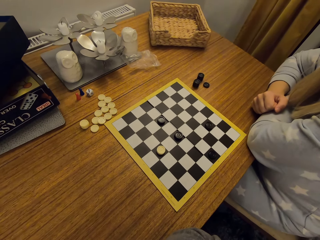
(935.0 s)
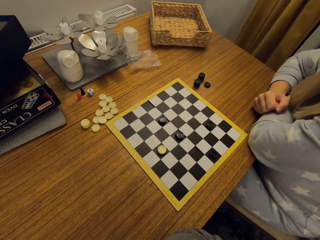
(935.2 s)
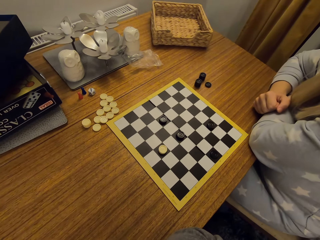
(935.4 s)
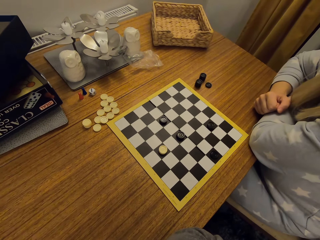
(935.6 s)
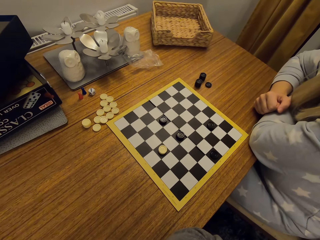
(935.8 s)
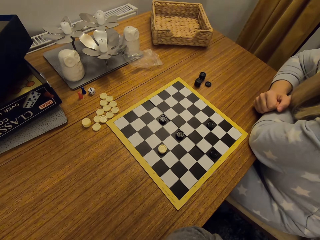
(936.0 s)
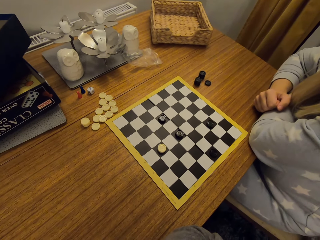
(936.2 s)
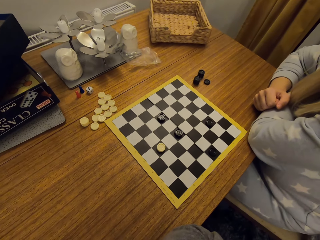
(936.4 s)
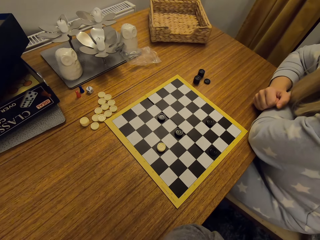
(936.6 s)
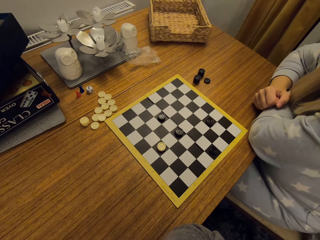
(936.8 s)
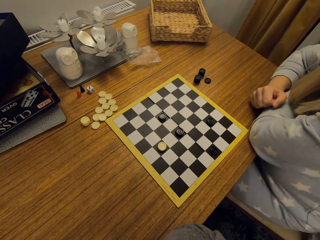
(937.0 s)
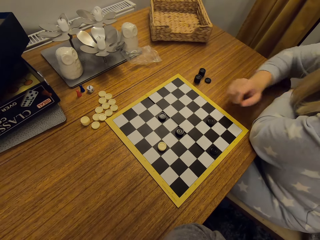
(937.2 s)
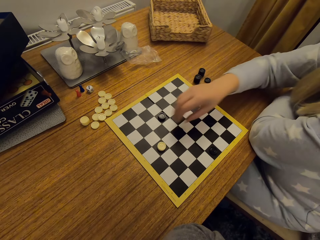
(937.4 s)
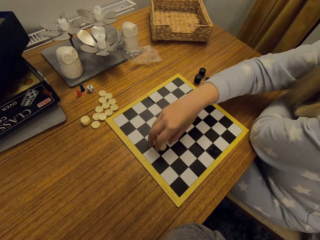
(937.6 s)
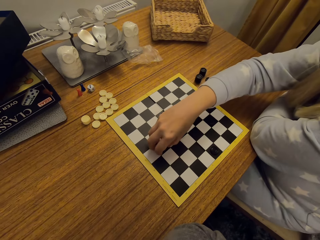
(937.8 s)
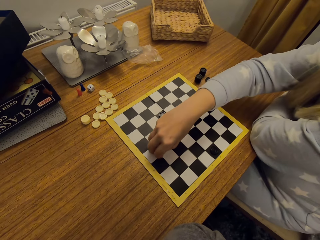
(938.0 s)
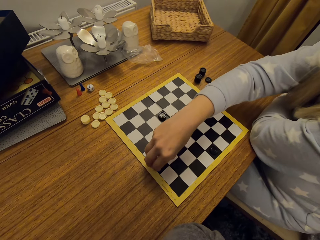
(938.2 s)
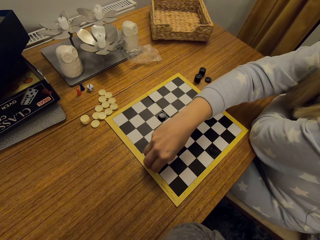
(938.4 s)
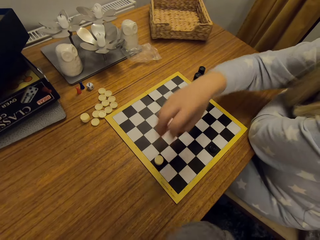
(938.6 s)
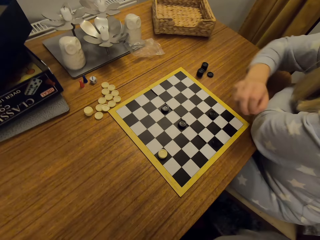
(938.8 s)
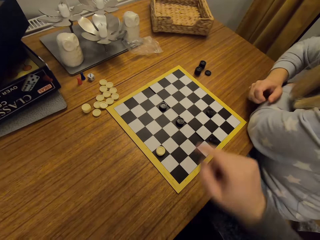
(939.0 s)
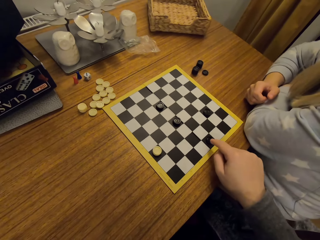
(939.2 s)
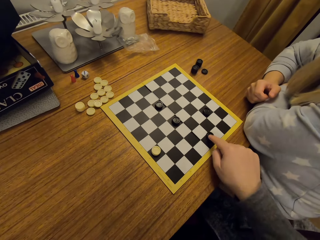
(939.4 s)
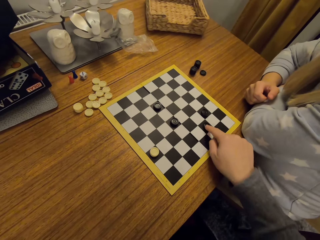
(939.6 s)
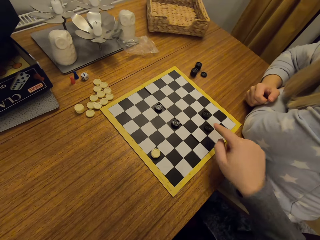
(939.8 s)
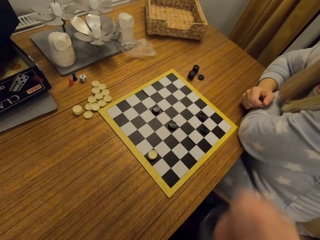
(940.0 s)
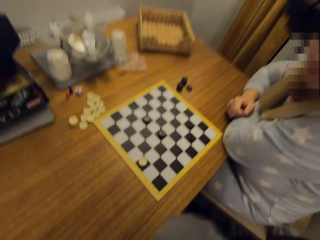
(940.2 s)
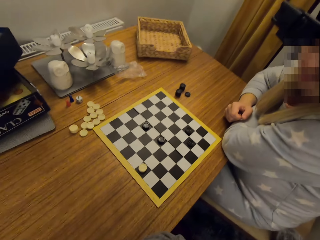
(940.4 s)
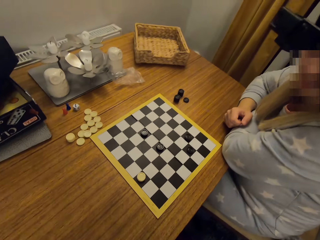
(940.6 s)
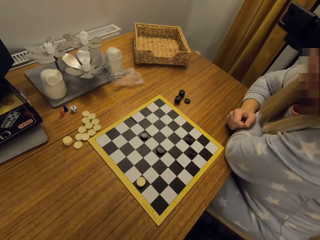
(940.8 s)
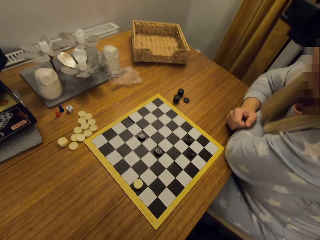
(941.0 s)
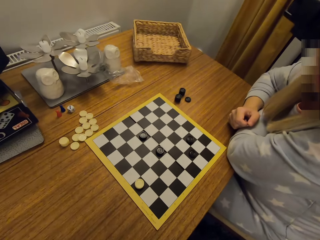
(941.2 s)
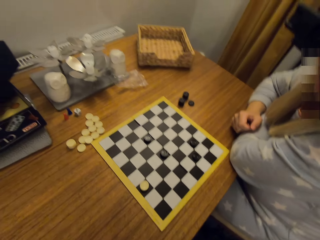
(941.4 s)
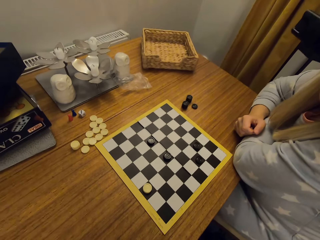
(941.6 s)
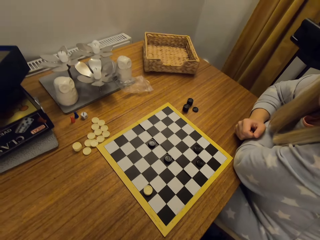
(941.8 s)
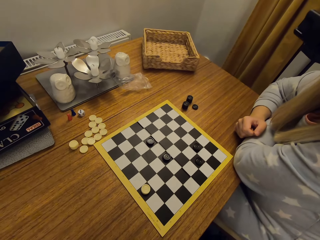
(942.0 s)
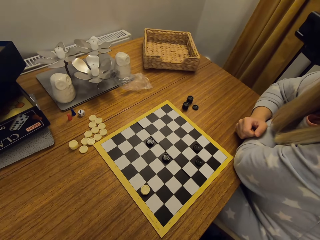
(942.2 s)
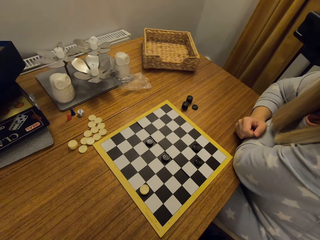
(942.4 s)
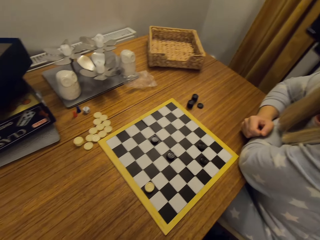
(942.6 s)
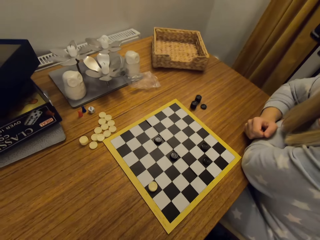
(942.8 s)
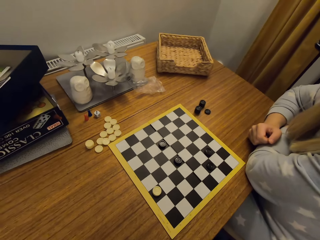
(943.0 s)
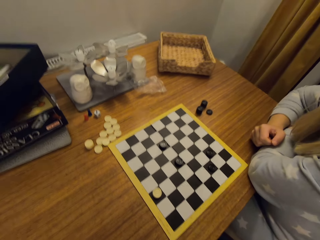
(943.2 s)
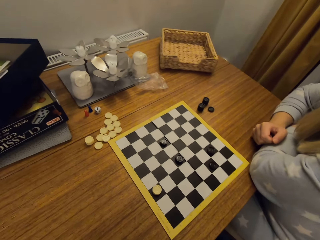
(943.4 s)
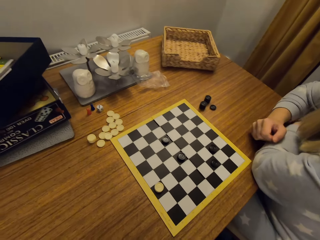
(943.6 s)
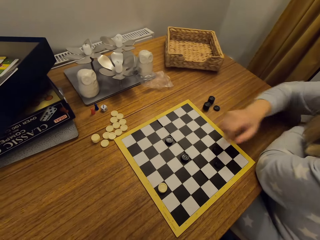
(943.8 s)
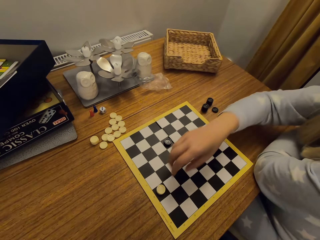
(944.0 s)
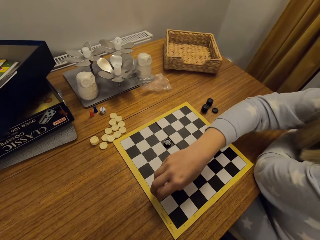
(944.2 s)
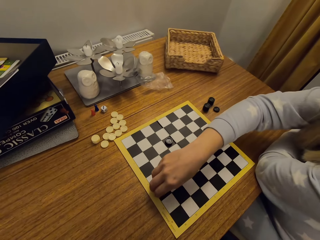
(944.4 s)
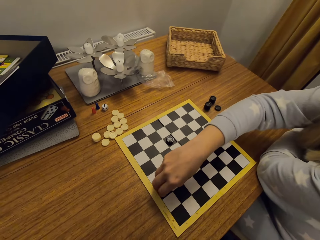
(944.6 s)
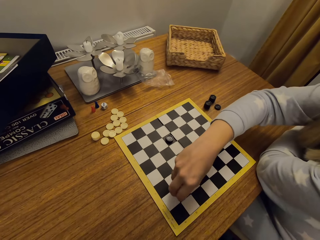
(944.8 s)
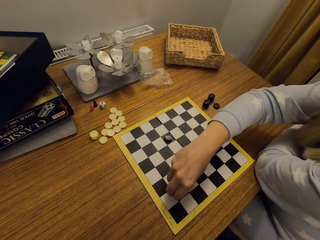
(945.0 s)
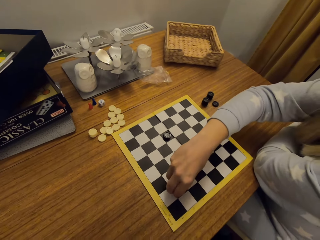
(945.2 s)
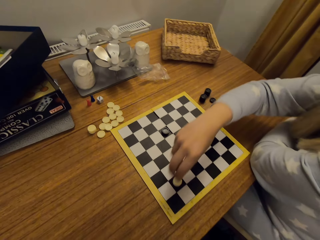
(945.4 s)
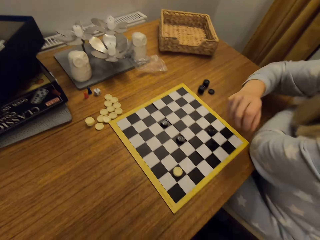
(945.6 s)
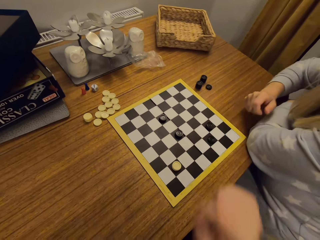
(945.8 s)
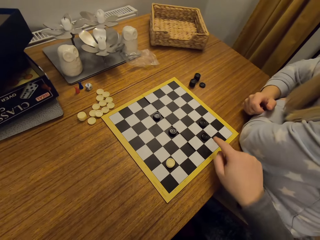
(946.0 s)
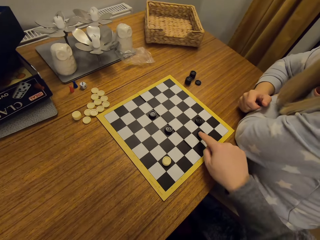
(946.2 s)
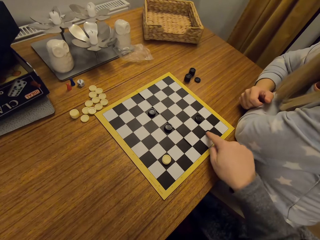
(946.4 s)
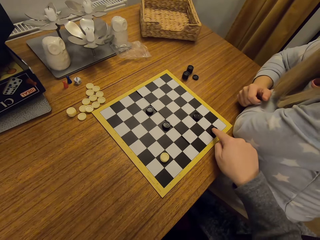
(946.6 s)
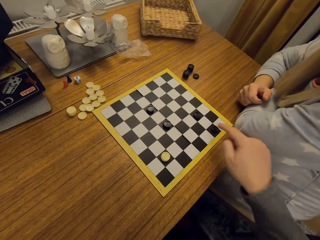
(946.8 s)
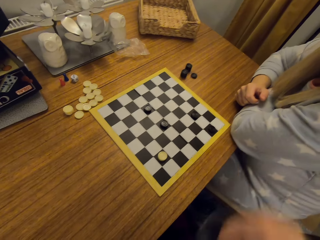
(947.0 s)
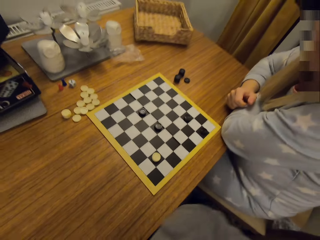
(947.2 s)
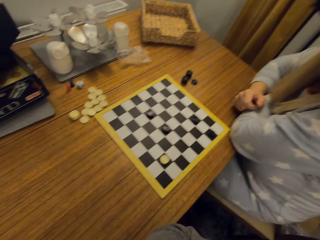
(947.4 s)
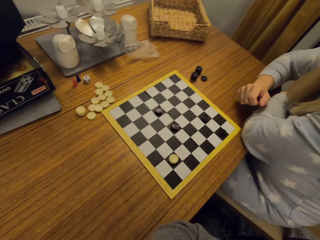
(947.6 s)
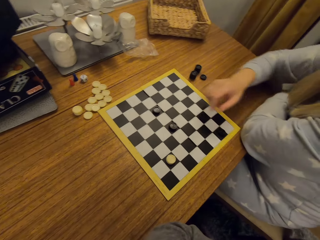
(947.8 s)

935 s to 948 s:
A woman plays the draught or chess. The camera wearer plays the draught. The woman plays the draught. The camera wearer plays the draught.

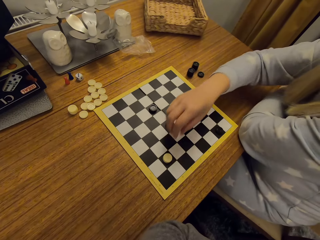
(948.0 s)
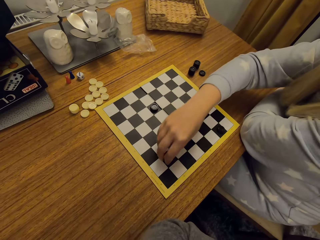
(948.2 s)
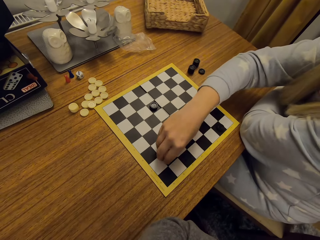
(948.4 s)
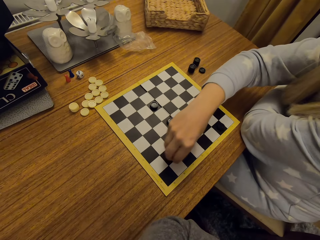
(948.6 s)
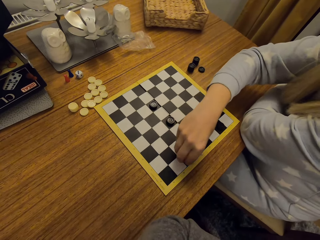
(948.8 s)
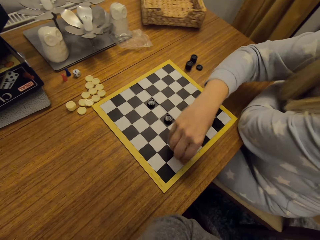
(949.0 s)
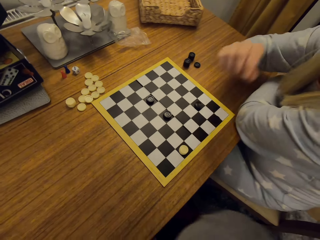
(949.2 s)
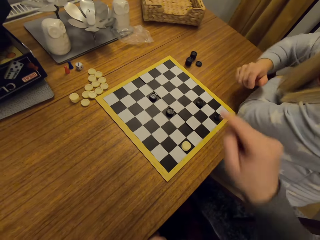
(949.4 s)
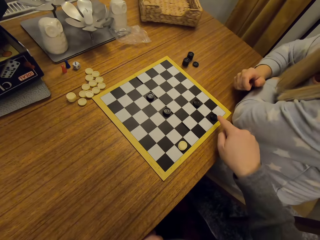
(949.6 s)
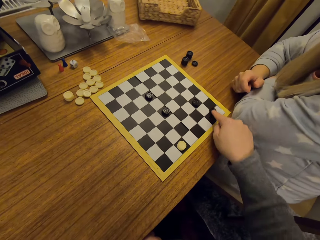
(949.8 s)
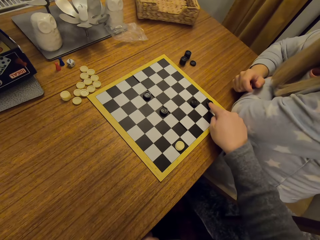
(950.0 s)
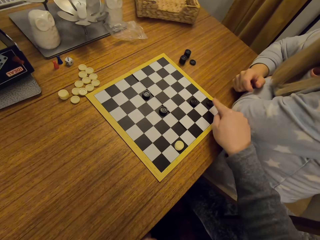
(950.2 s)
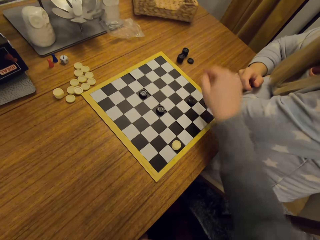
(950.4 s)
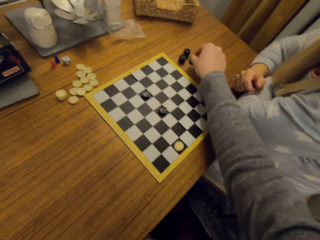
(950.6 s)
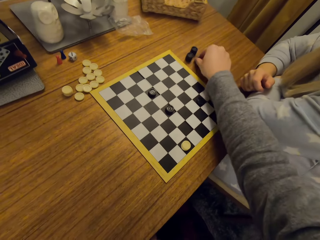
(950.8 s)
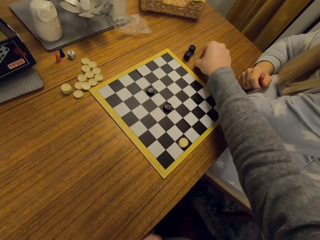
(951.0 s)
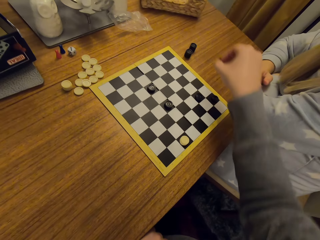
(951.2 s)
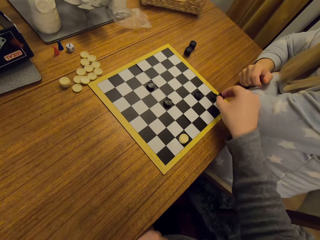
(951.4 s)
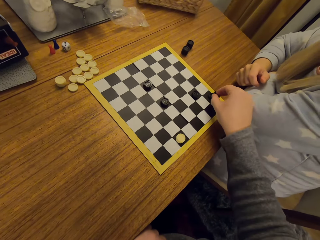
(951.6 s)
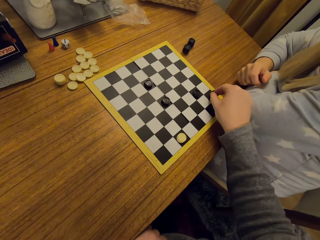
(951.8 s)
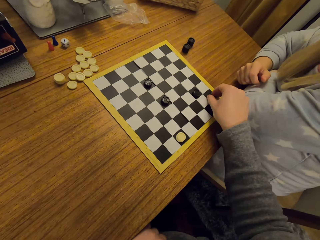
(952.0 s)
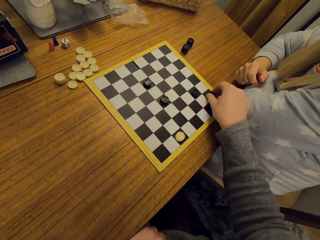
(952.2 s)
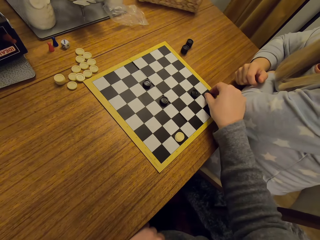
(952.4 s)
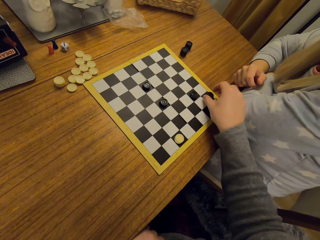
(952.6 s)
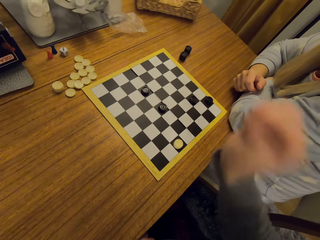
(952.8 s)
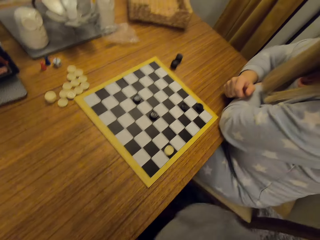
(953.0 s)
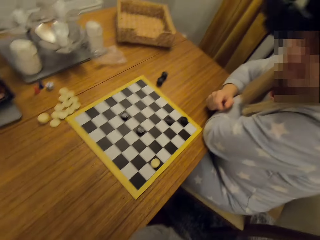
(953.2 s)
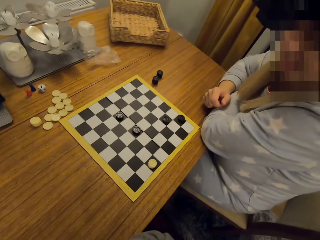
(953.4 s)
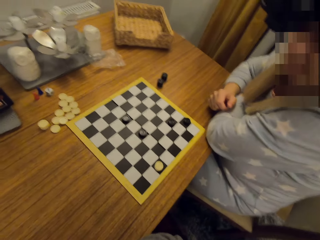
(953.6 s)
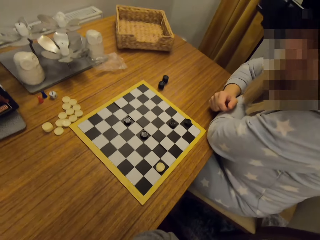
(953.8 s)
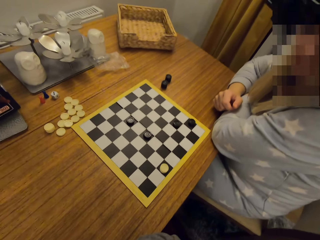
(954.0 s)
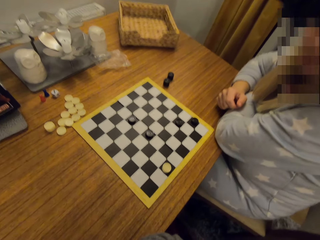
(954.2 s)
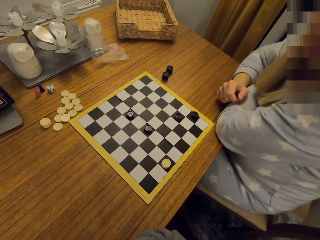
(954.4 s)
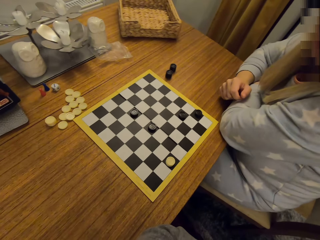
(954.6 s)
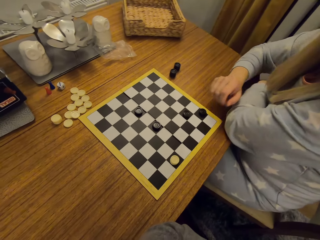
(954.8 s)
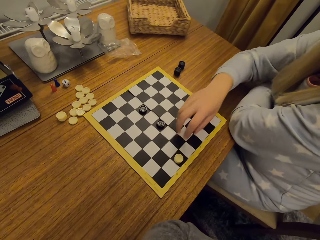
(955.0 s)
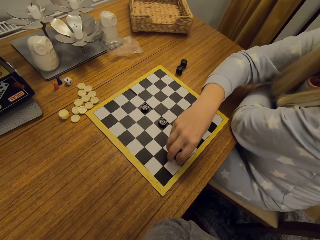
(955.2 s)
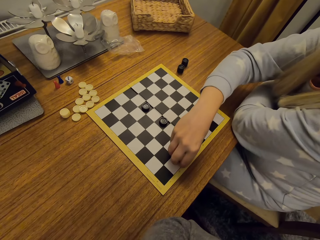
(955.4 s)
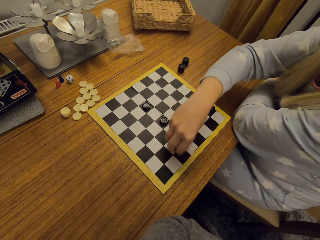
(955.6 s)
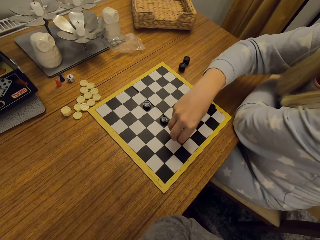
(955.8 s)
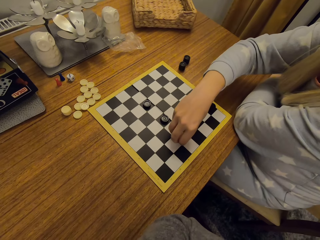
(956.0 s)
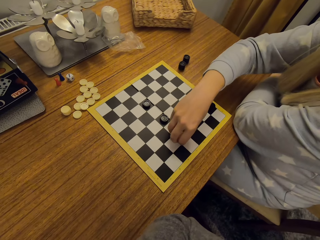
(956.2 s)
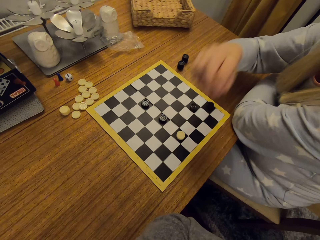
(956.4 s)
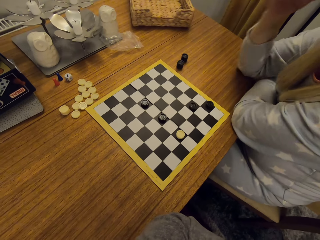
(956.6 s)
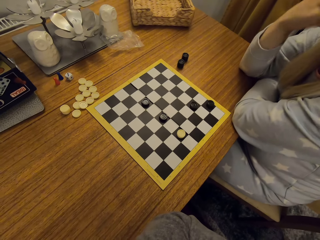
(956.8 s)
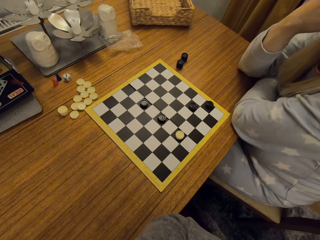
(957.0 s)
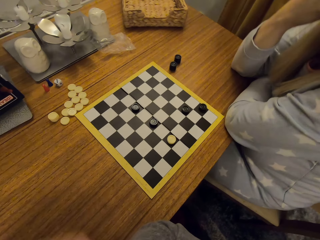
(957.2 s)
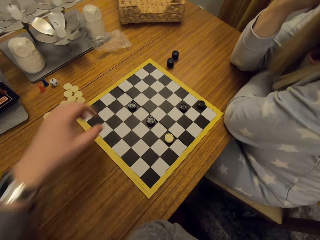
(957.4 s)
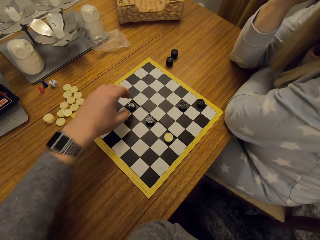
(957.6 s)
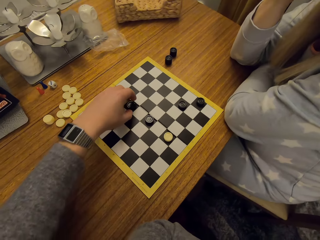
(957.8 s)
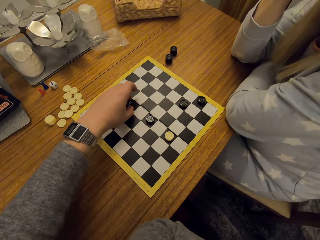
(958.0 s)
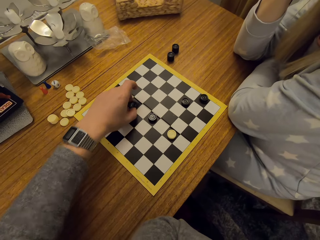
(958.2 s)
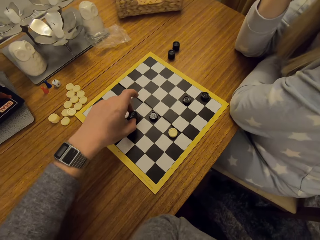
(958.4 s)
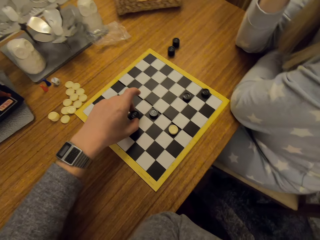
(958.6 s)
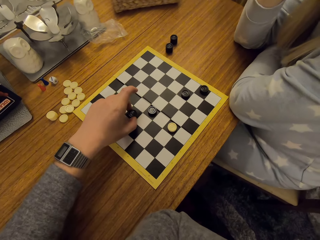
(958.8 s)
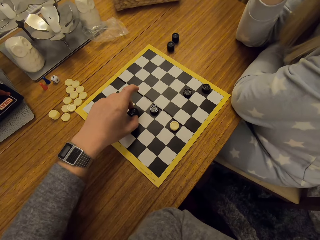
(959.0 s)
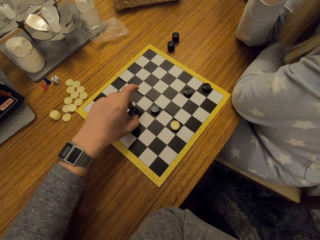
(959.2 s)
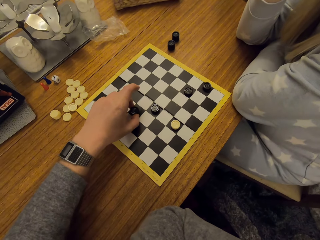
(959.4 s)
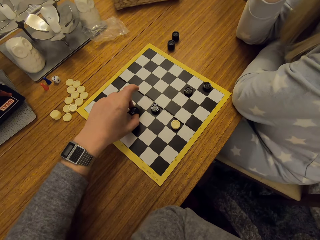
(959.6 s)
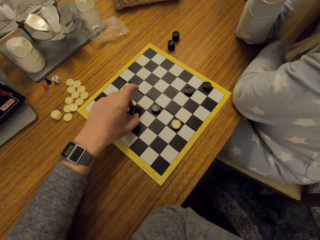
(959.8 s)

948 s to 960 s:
A woman plays the draught or chess. The camera wearer plays the draught. They put the piece on top of another piece. The woman plays the draught. The camera wearer plays chess.
